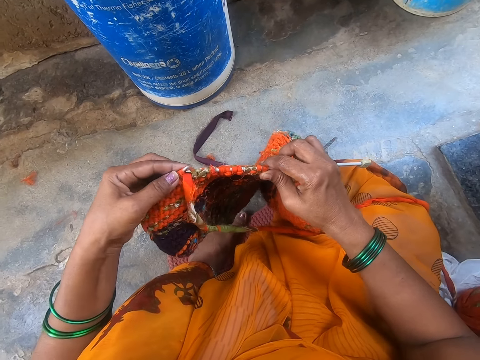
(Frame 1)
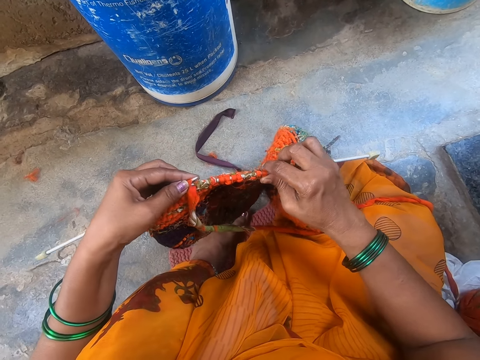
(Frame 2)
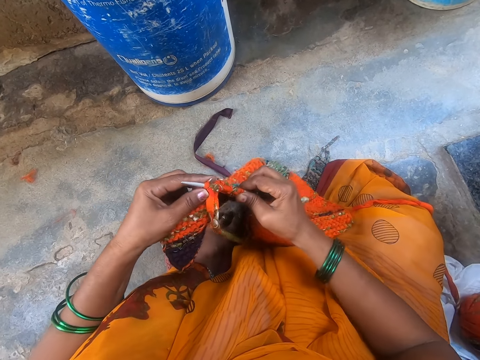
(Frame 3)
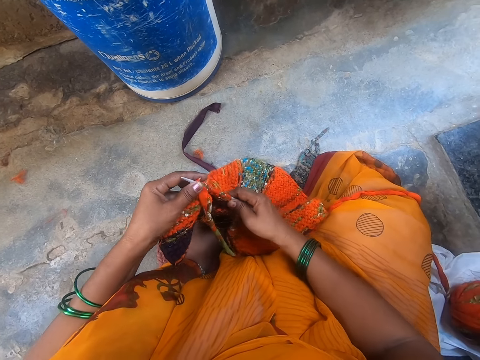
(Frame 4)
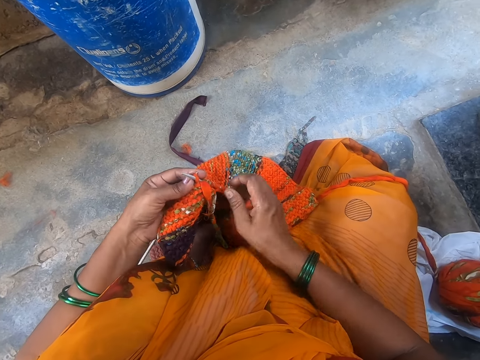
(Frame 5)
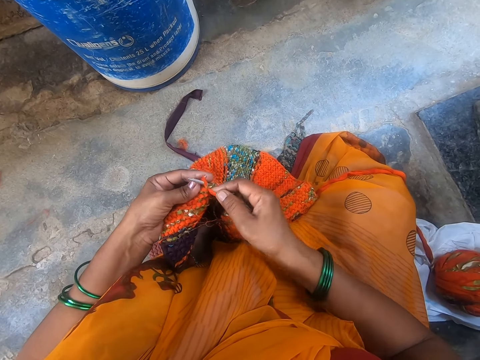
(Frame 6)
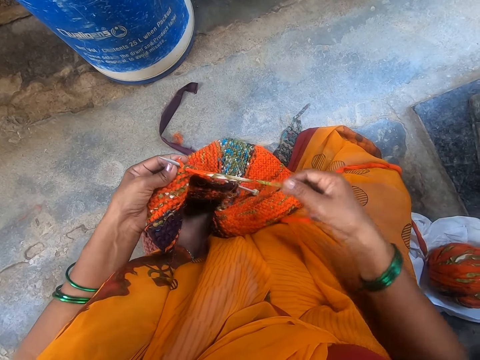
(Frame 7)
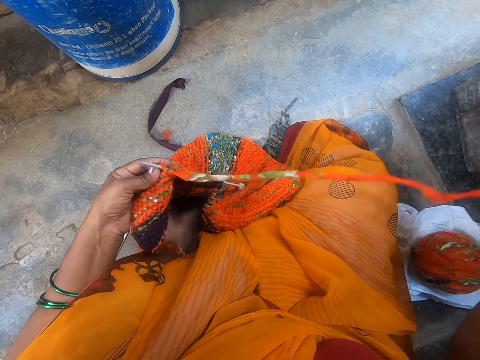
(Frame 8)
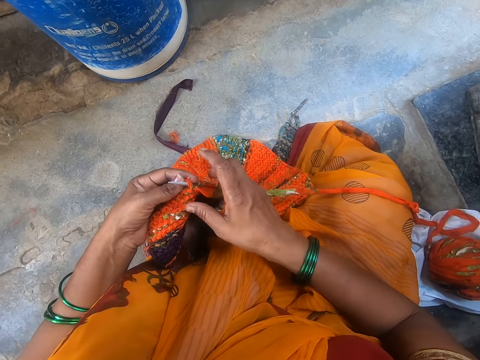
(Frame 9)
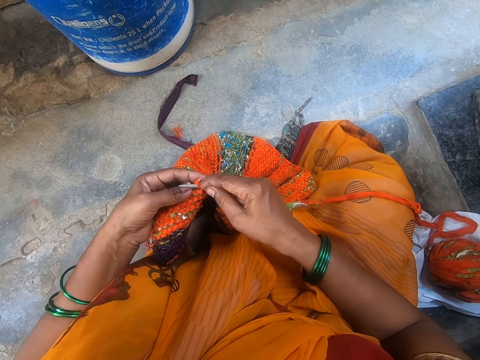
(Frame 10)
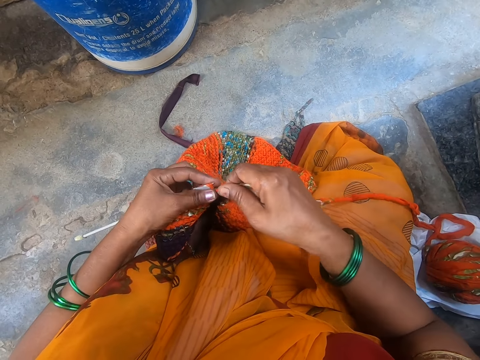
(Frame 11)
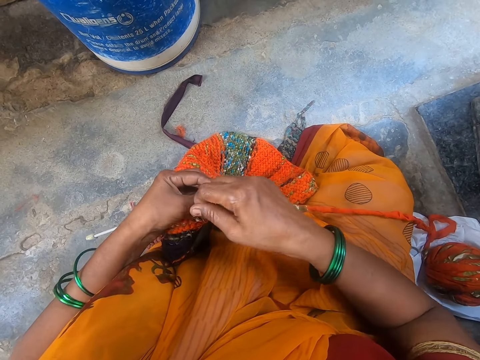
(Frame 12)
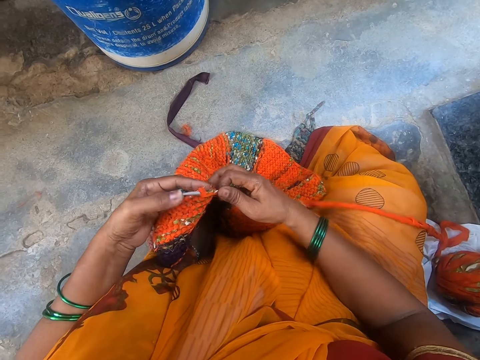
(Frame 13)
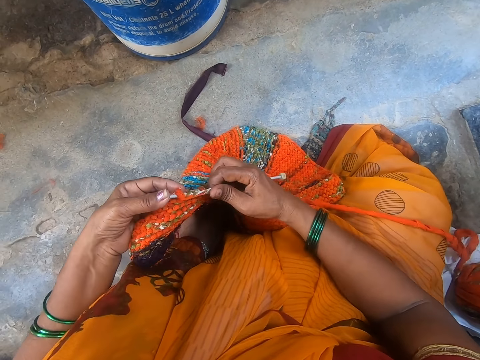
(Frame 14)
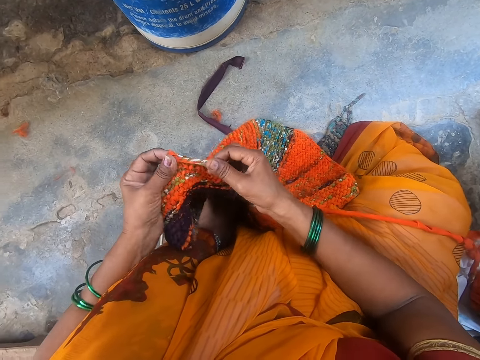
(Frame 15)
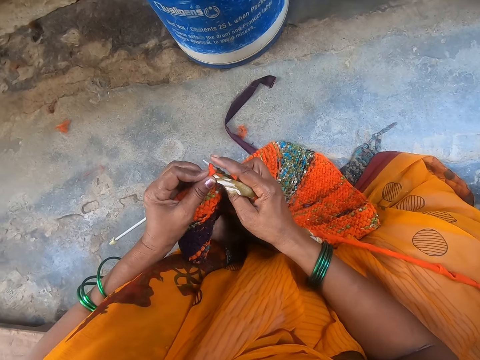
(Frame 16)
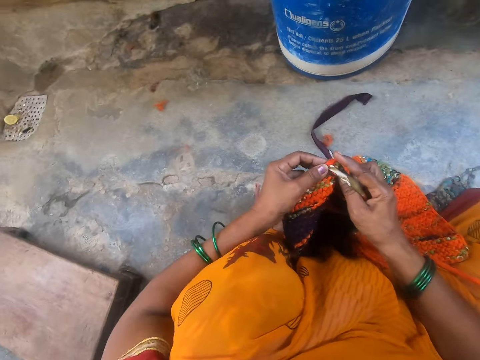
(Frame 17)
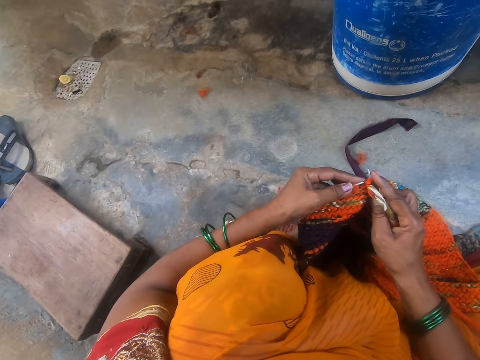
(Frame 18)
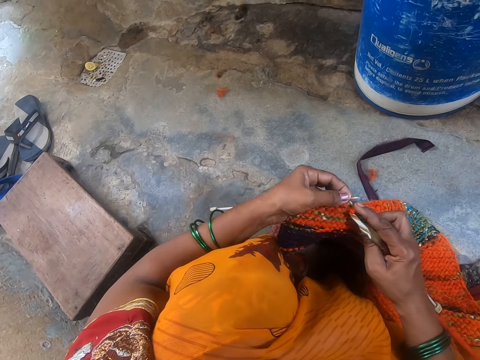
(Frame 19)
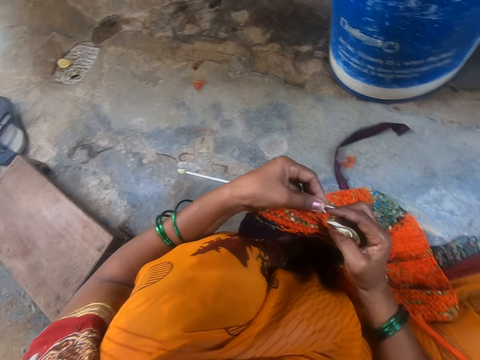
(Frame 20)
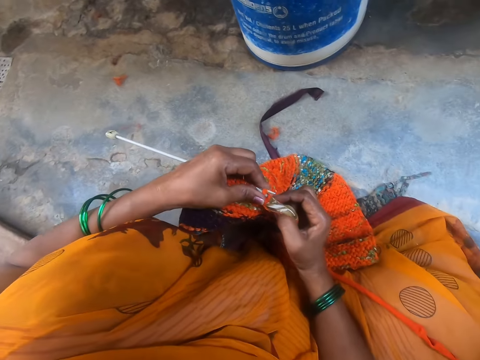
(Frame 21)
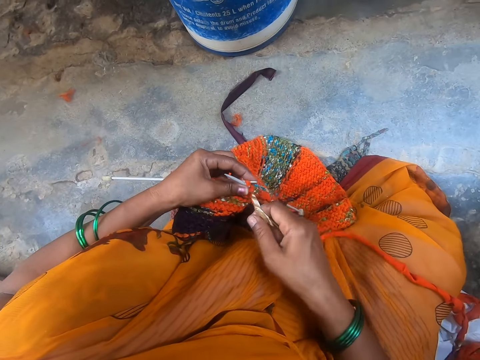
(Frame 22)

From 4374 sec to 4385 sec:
The camera wearer stretches the fabric. They knit the fabric using a crochet hook and a yarn. They sew the fabric.

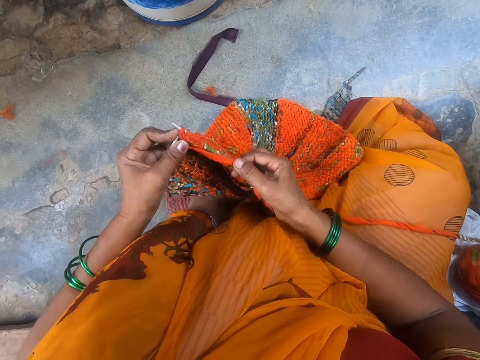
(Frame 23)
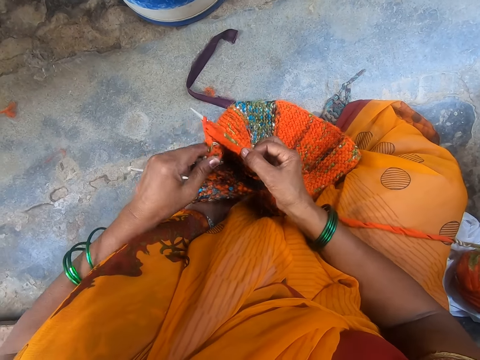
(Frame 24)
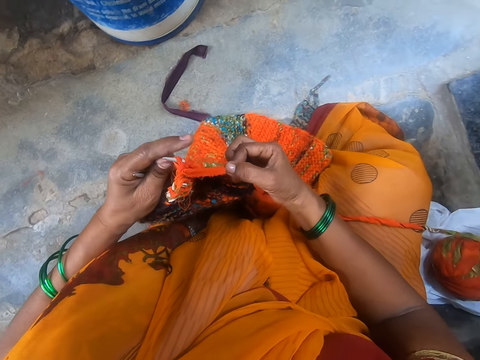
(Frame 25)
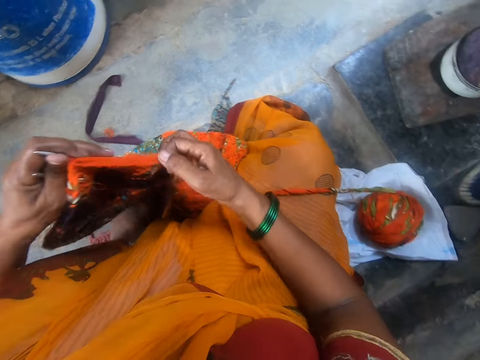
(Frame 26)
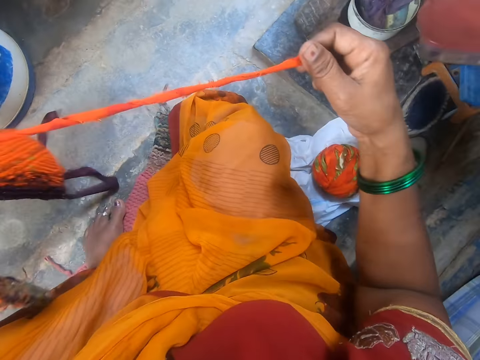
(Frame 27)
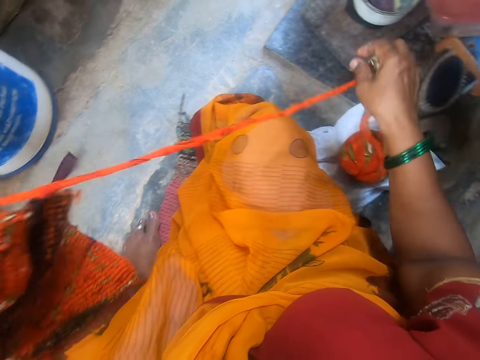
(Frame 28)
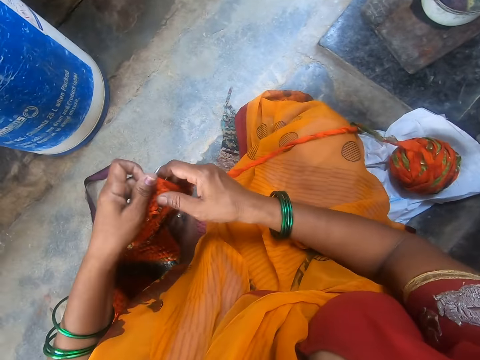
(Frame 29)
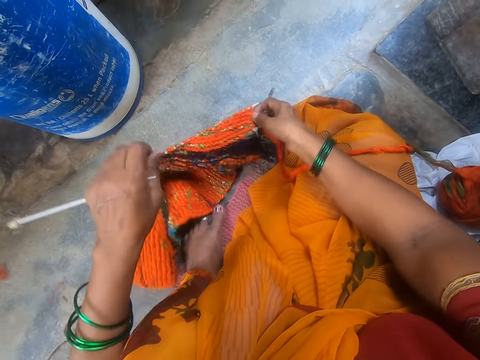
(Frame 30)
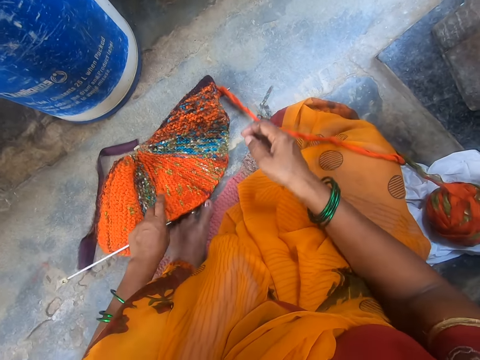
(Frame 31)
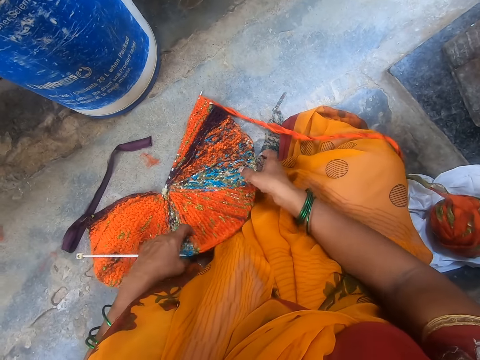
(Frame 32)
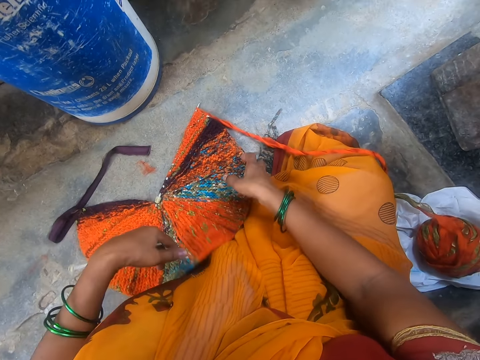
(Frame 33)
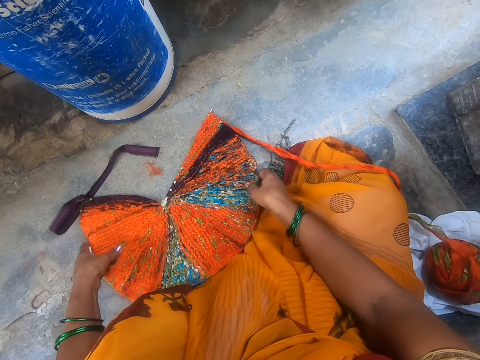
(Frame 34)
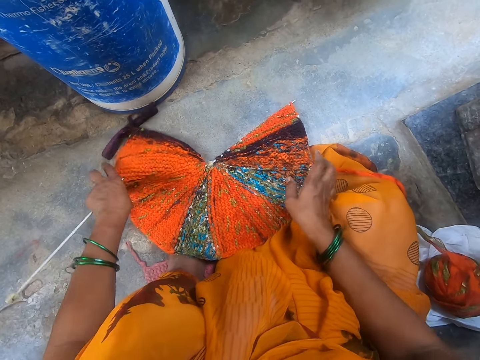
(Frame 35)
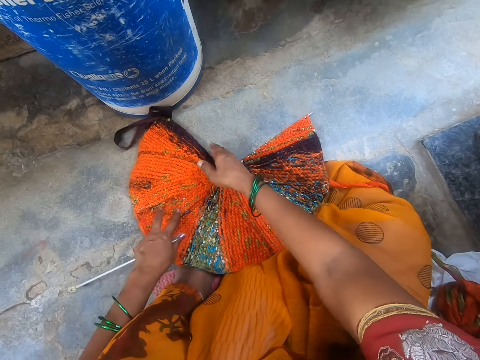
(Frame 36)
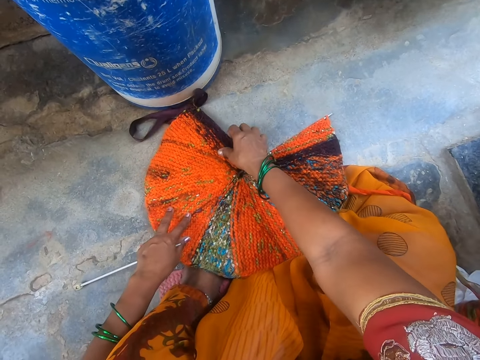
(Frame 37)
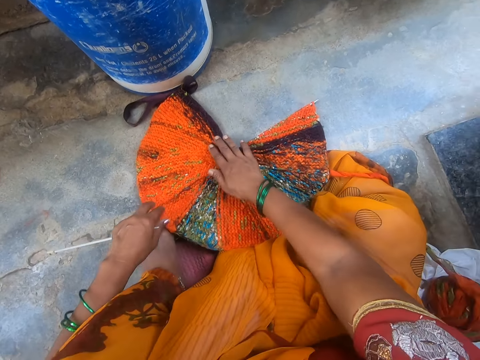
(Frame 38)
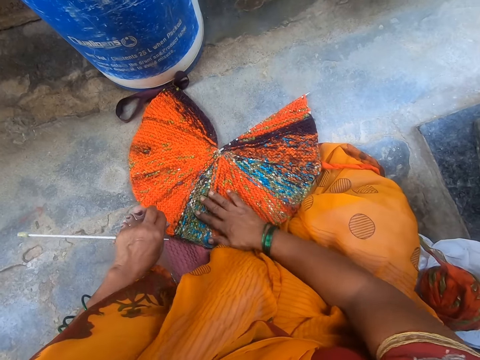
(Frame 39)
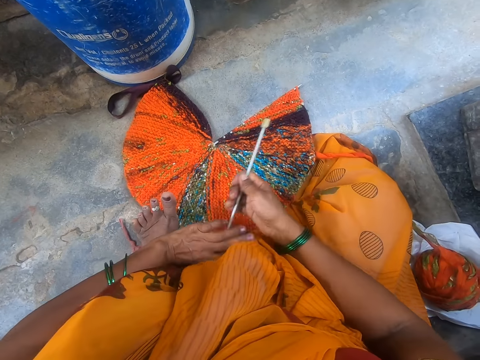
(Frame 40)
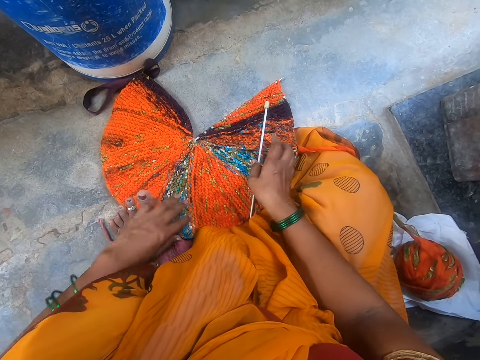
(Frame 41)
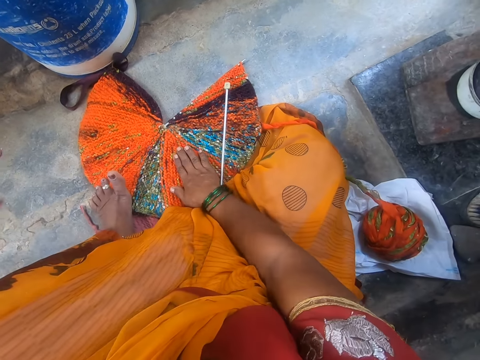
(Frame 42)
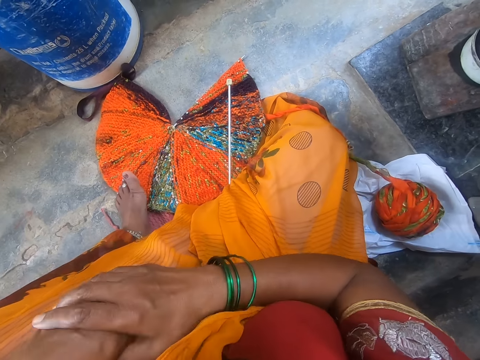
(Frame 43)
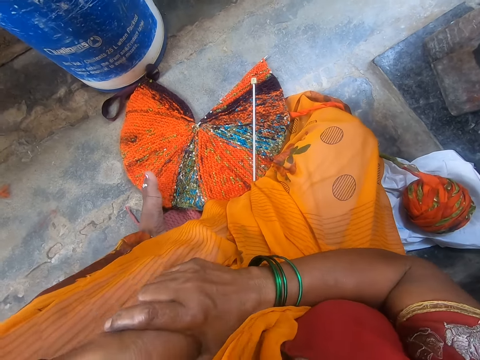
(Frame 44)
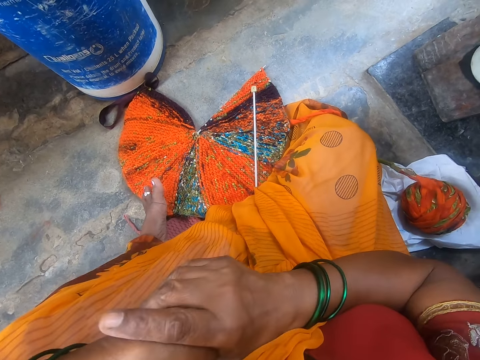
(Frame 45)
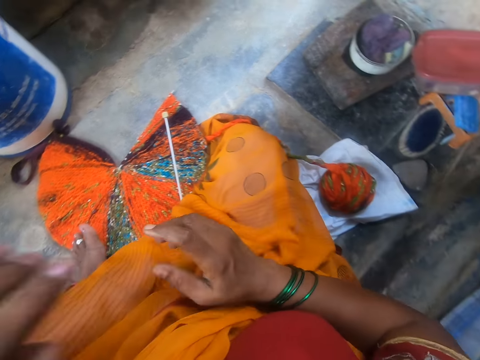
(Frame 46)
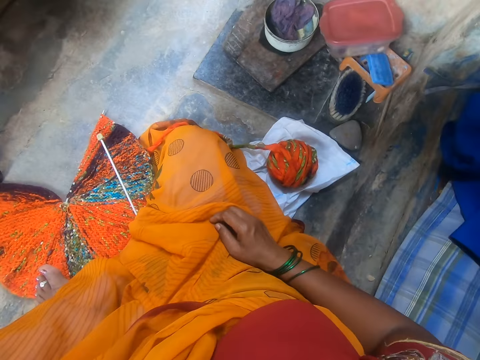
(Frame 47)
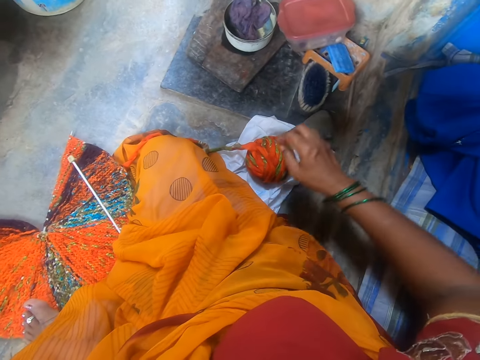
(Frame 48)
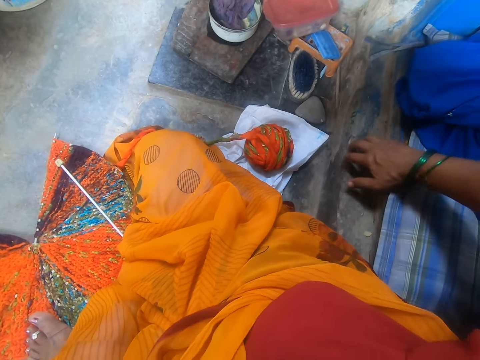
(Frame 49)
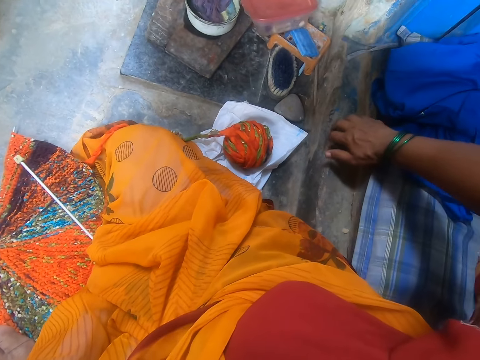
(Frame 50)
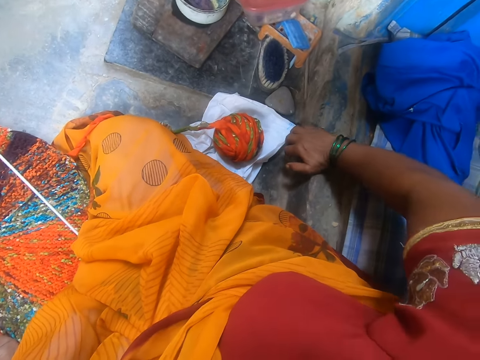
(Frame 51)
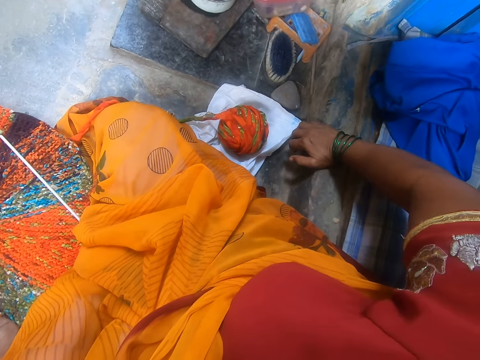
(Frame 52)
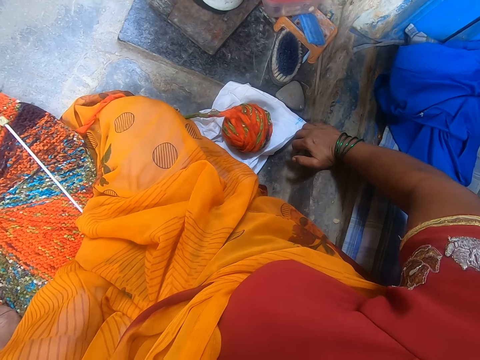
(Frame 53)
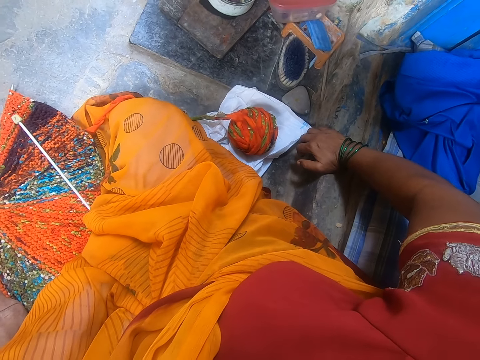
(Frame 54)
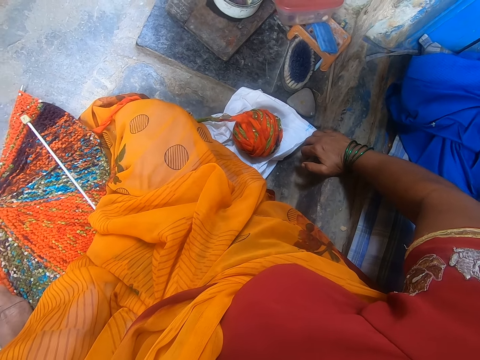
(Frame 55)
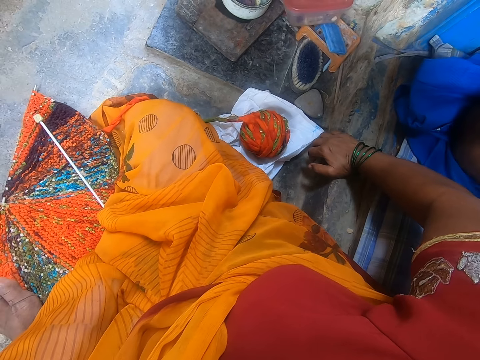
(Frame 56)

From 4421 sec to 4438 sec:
The camera wearer adjusts the yarn. She puts the cloth or fabric down. She adjusts the fabric. She taps the cloth. She puts the needle on the cloth. She holds hands. She rubs her hands. She talks. She puts a hand down.
